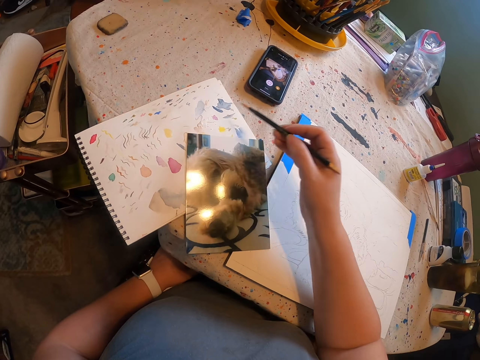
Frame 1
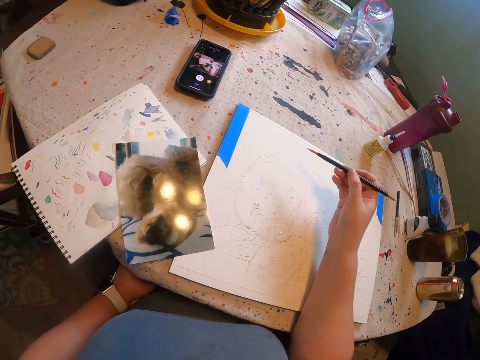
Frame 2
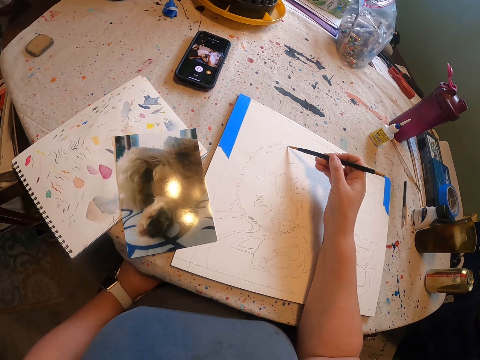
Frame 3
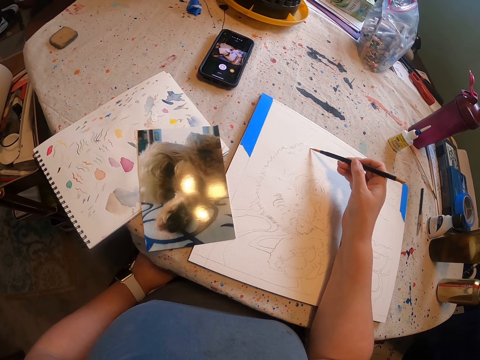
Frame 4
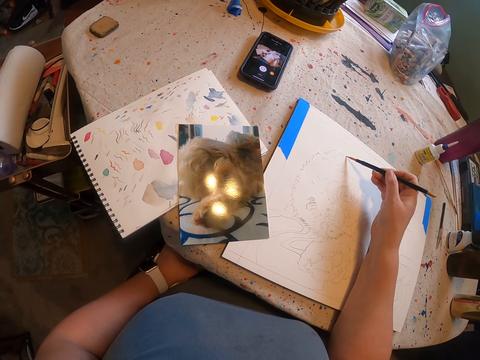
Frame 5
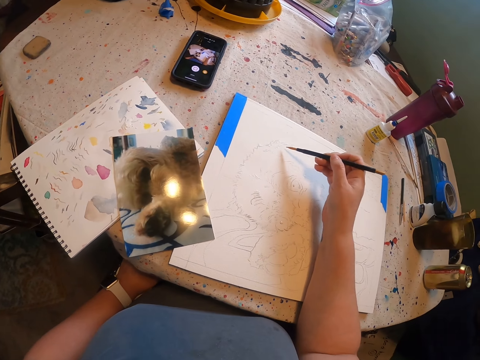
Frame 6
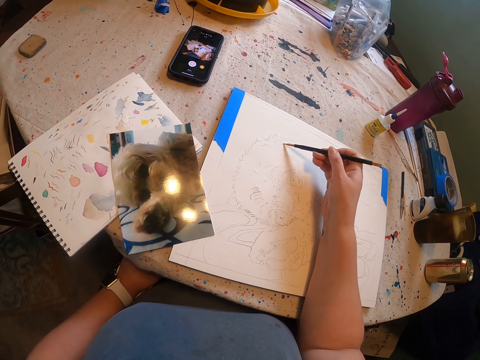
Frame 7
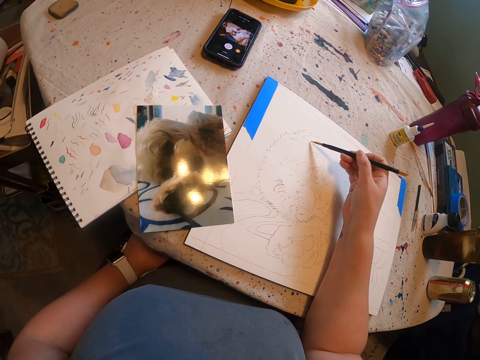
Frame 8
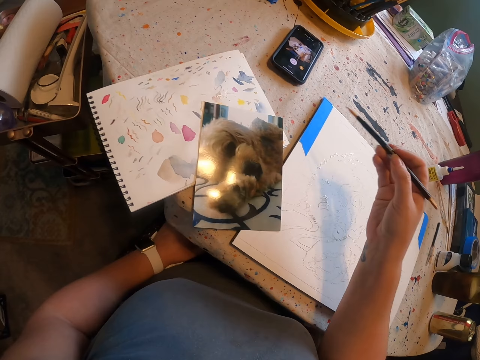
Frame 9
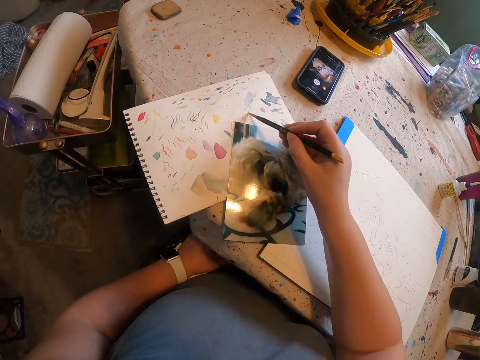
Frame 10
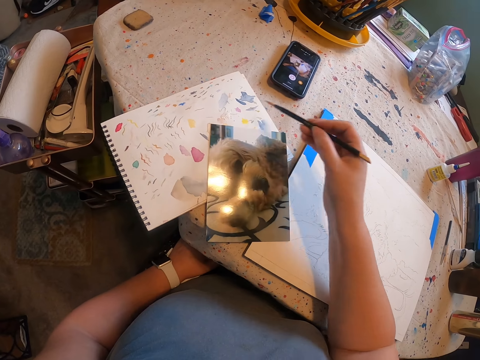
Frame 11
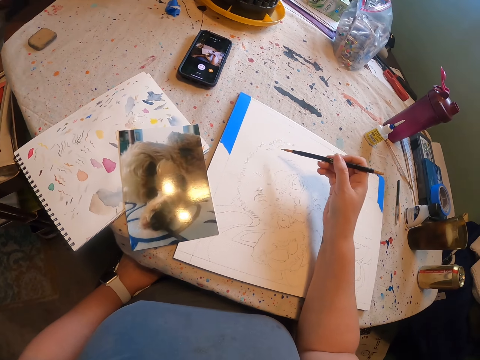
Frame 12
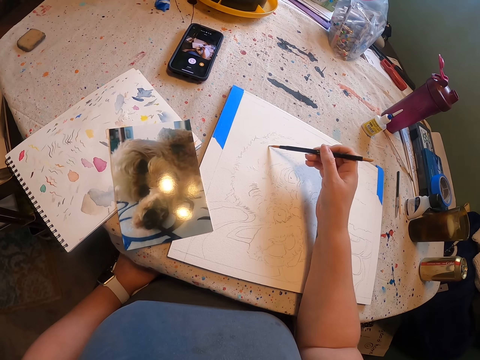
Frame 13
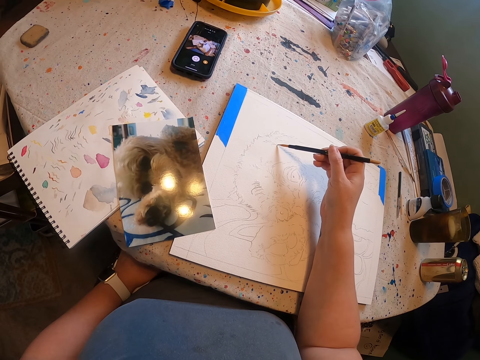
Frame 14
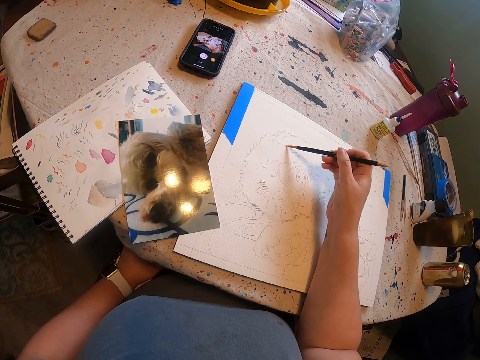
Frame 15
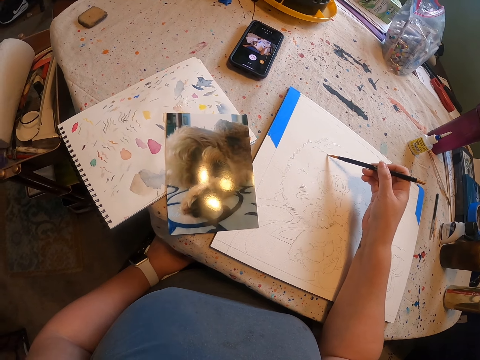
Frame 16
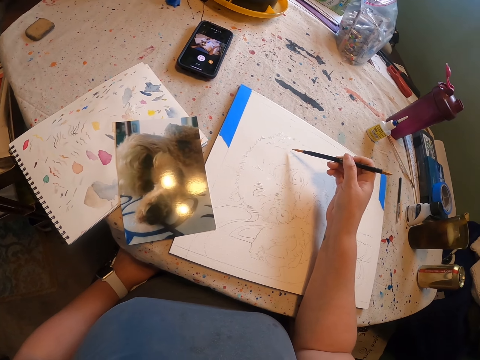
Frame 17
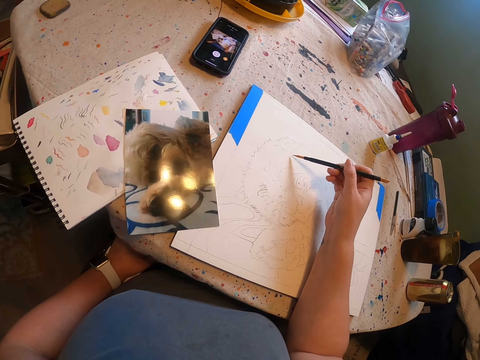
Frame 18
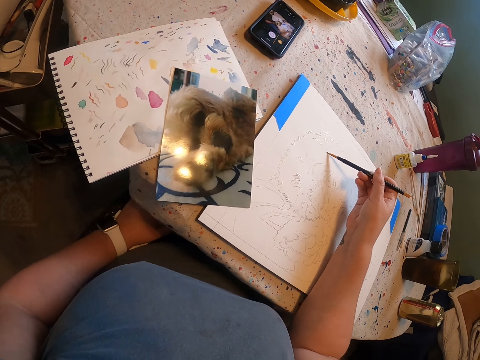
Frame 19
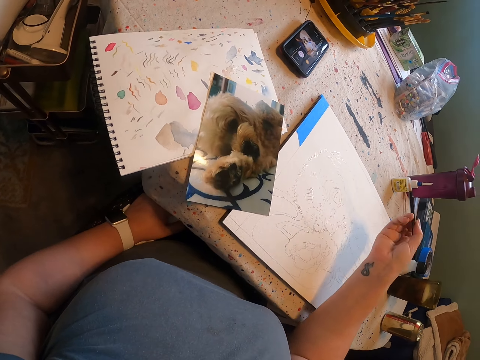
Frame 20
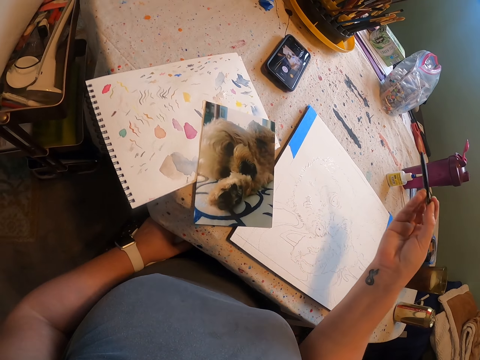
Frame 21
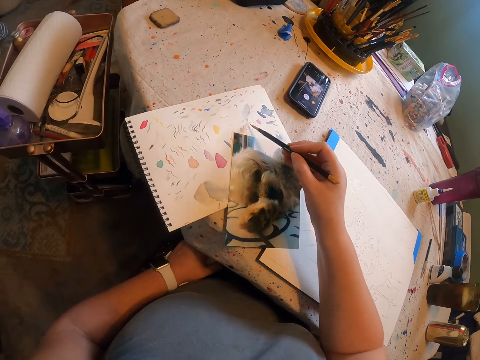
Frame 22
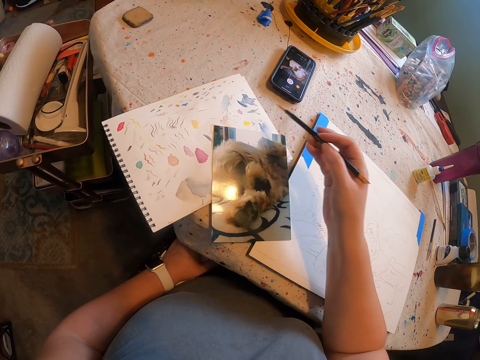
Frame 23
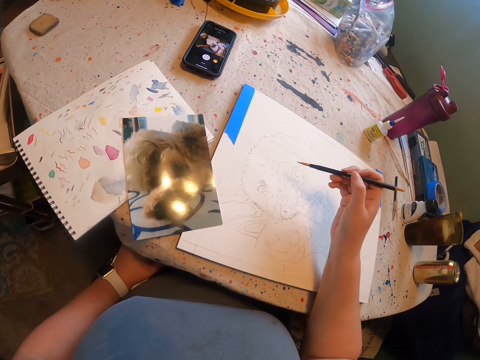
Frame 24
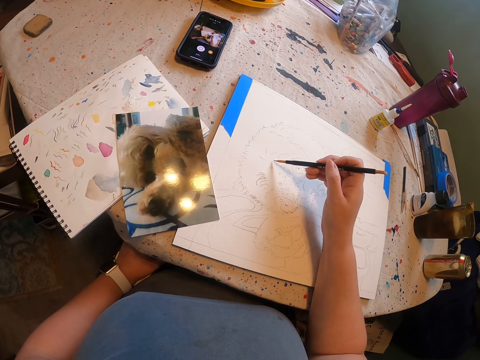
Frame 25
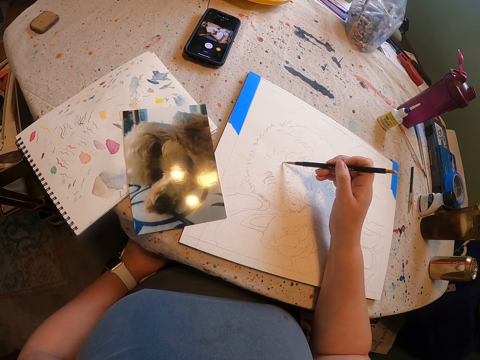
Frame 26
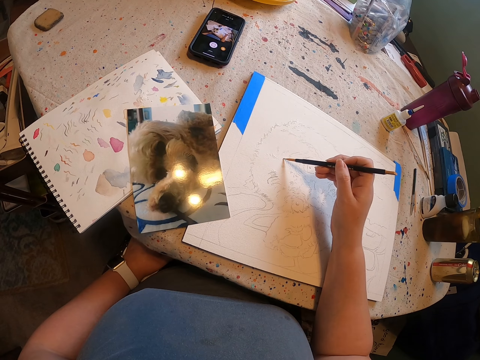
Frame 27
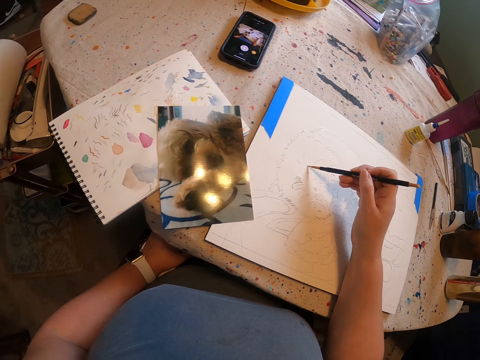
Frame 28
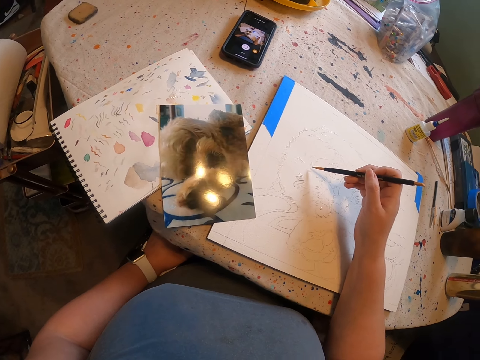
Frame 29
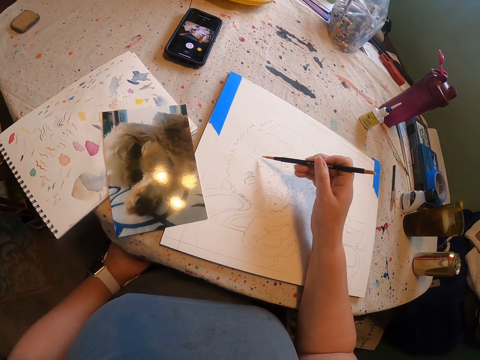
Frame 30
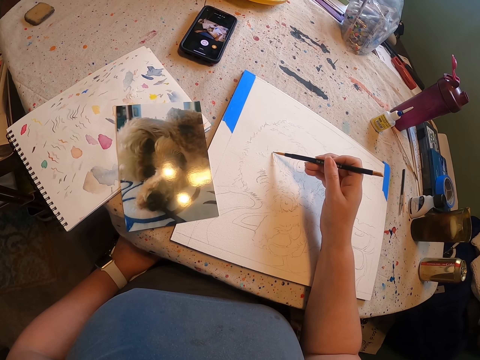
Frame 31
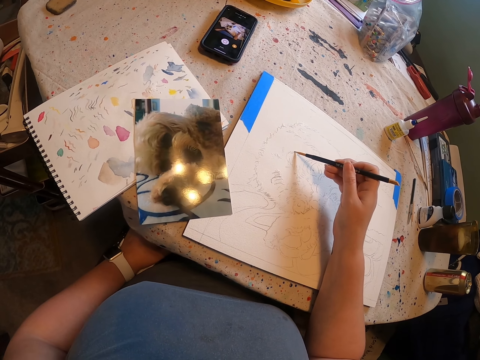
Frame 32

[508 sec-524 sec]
The camera wearer picks a paint from the colour paper with a pencil. They apply paint on a brush. They draw a sketch on the paper. They apply paint on a drawing with the brush. They pick the paint from the colour paper with the pencil. They apply paint on the brush. They draw the sketch on the paper. They apply paint on the drawing with the brush. They pick the paint from the colour paper with the pencil. They apply paint on the brush. They draw the sketch on the paper. They apply paint on the drawing with the brush.

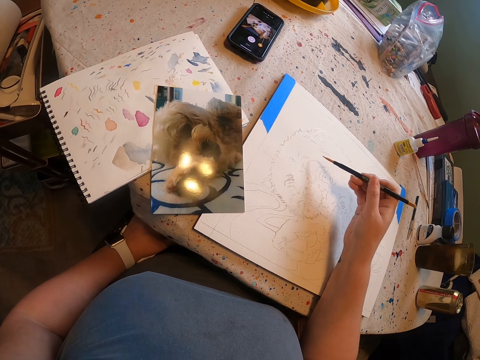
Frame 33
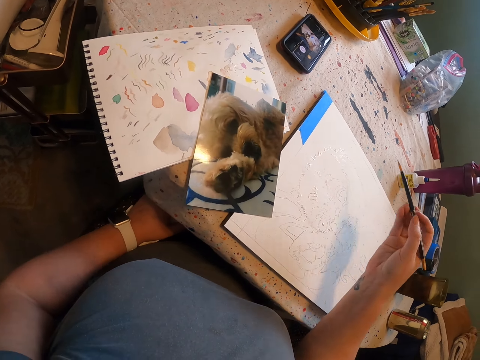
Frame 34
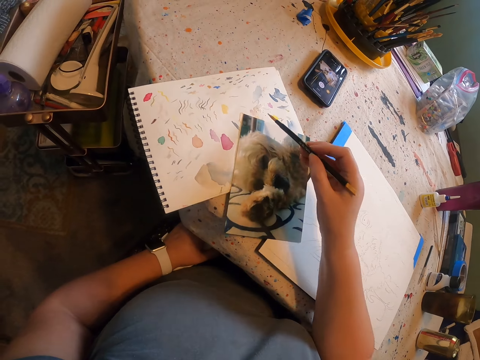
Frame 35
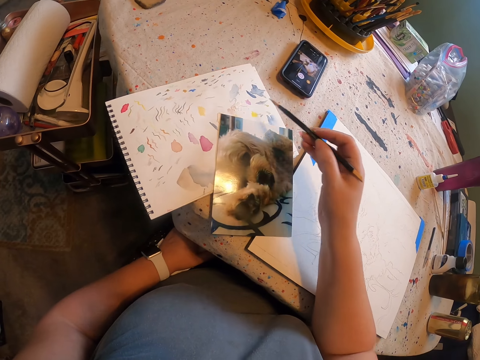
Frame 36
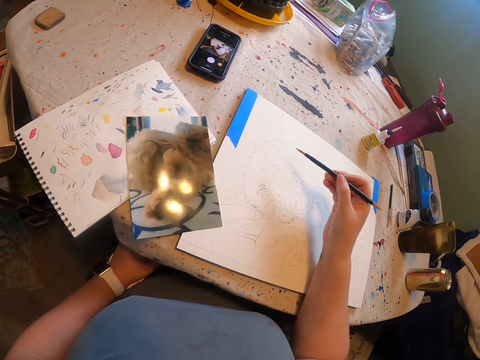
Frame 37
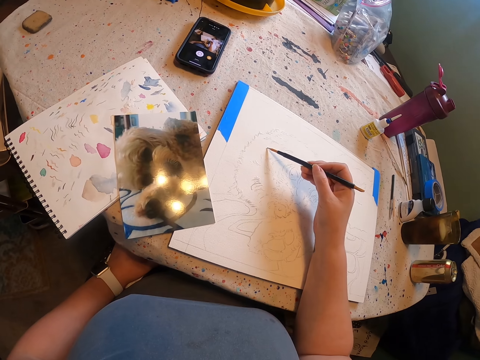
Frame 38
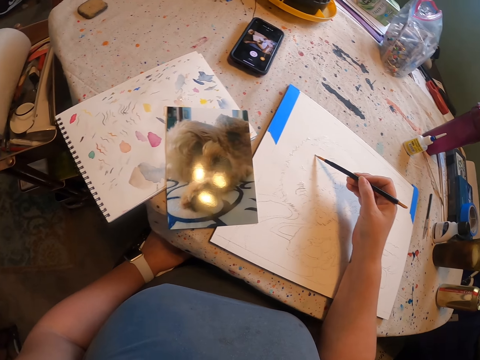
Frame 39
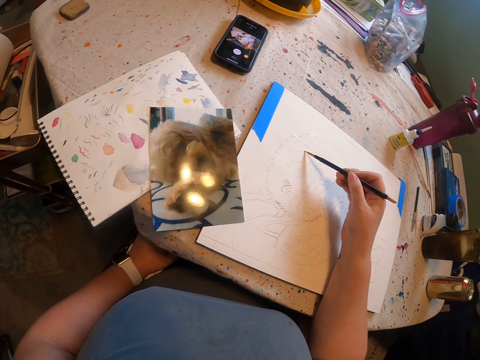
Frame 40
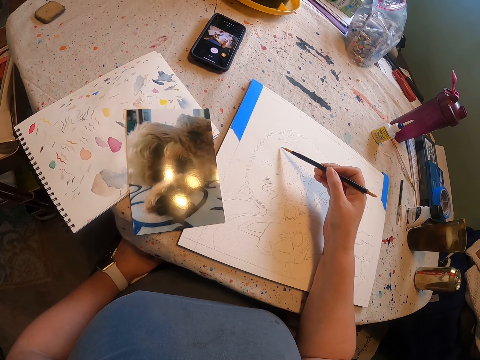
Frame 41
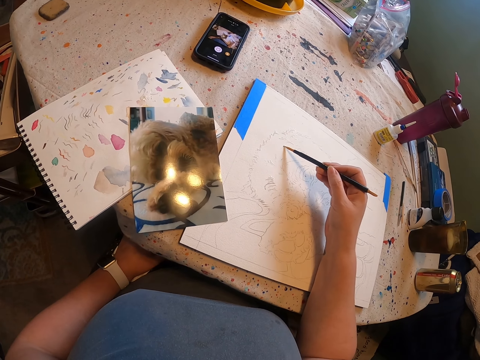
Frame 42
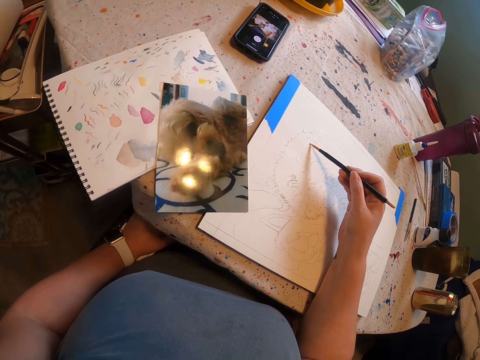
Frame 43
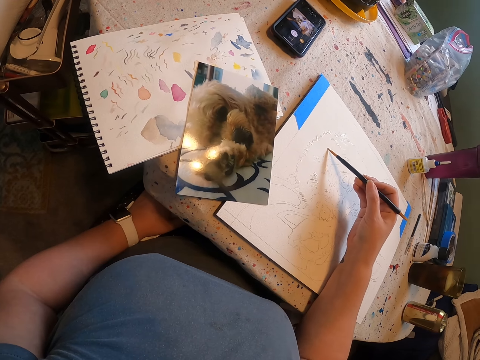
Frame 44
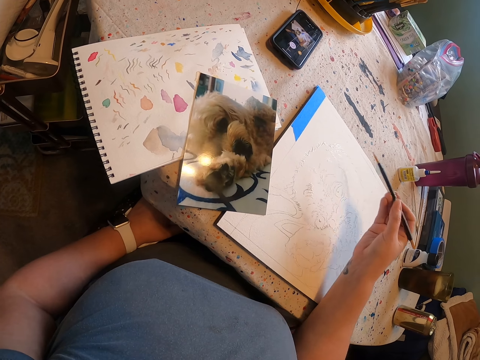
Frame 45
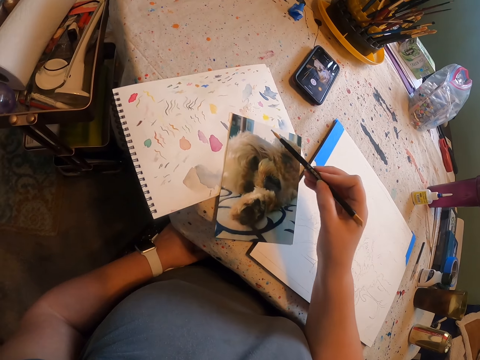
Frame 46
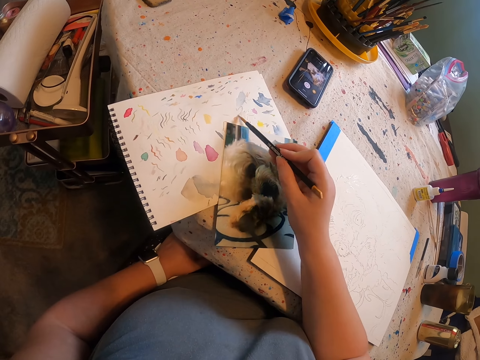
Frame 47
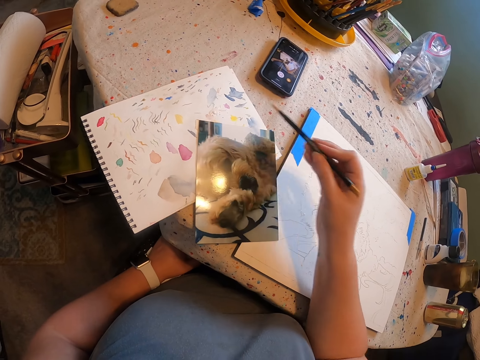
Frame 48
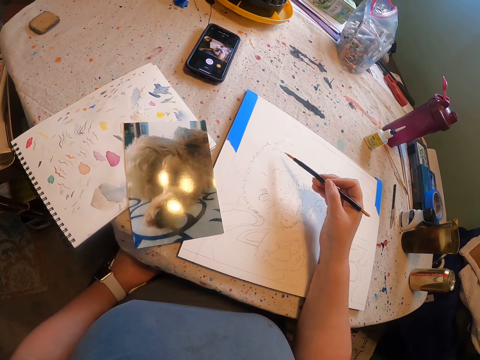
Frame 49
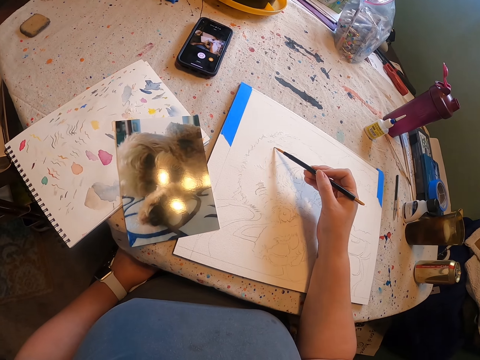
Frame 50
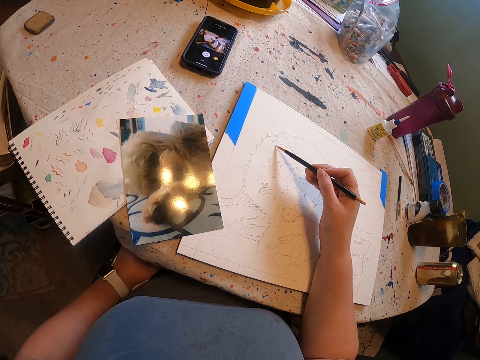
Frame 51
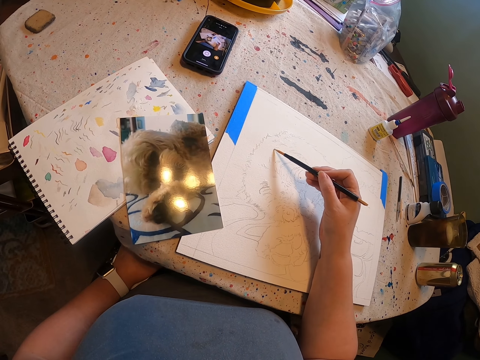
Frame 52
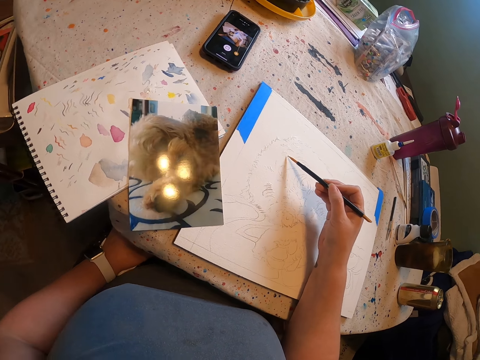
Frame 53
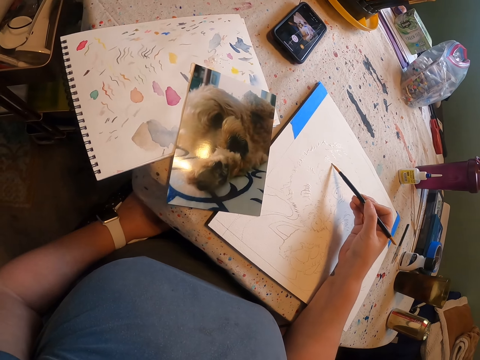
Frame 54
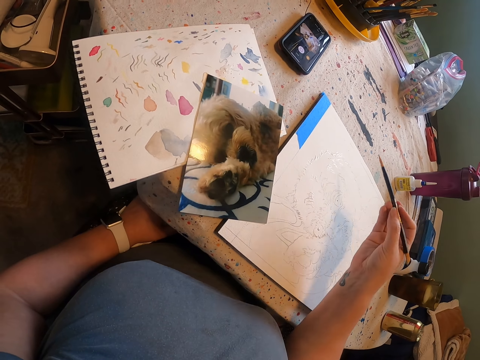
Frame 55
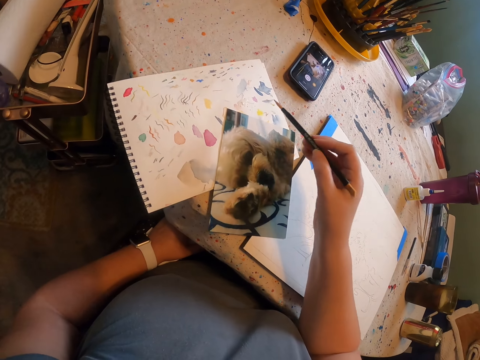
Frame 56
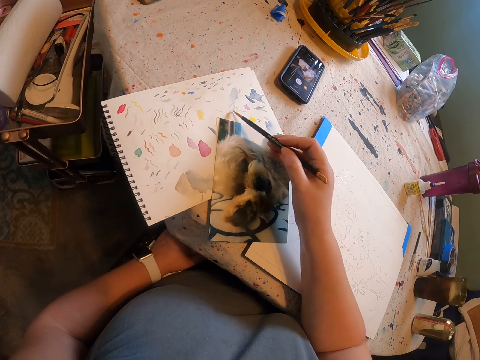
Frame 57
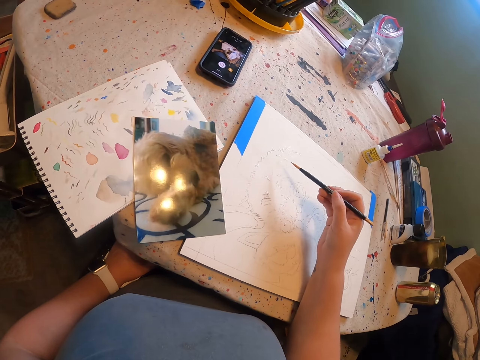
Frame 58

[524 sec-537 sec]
The camera wearer picks a paint from the colour paper with a pencil. They apply paint on a brush. They draw a sketch on the paper. They apply paint on a drawing with the brush. They pick the paint from the colour paper with the pencil. They apply paint on the brush. They draw the sketch on the paper. They apply paint on the drawing with the brush. They pick the paint from the colour paper with the pencil. They apply paint on the brush.
